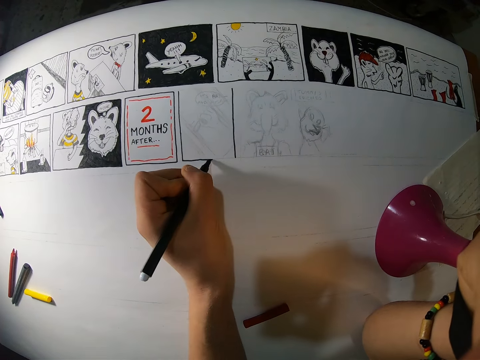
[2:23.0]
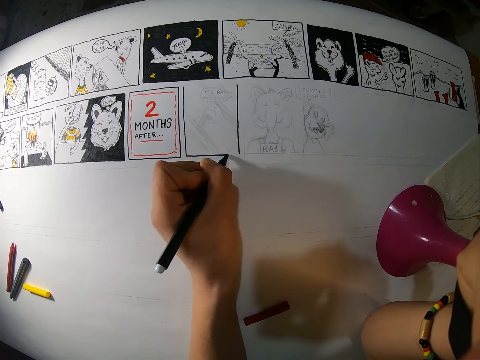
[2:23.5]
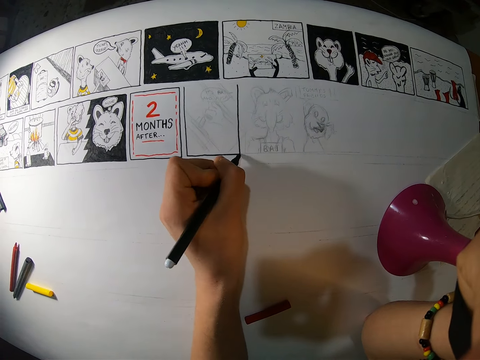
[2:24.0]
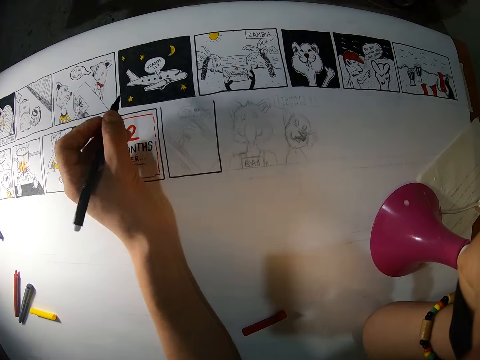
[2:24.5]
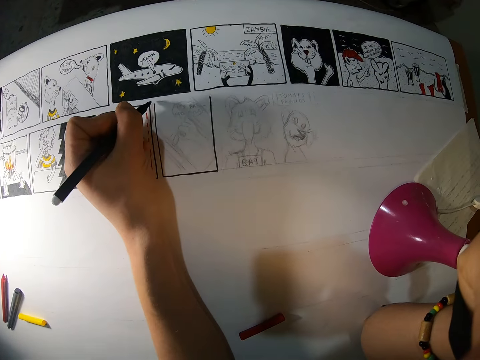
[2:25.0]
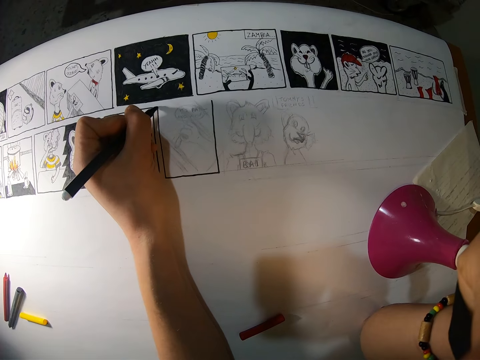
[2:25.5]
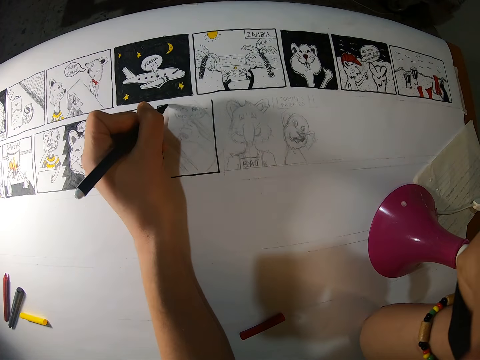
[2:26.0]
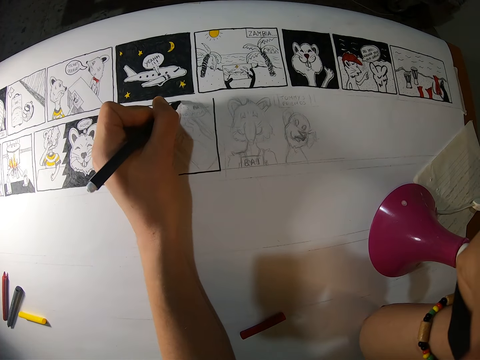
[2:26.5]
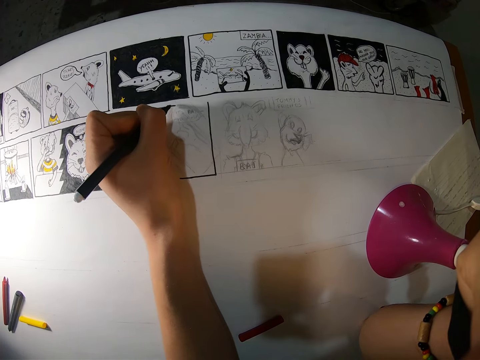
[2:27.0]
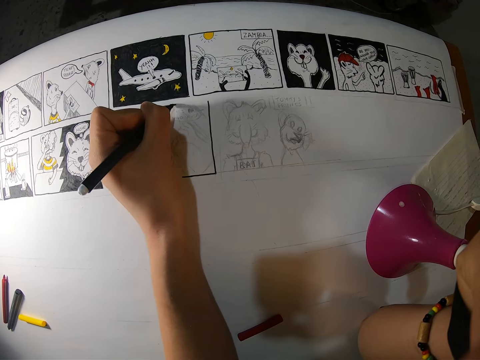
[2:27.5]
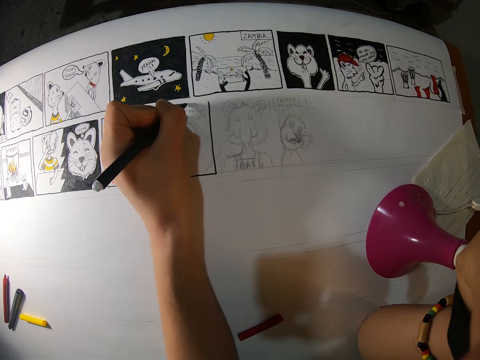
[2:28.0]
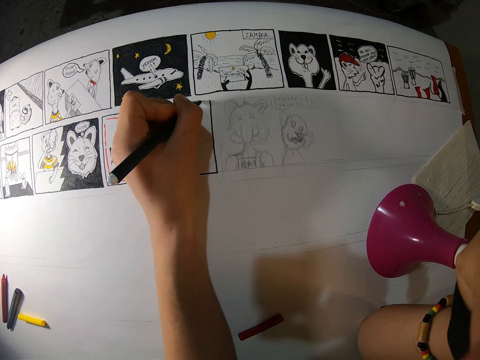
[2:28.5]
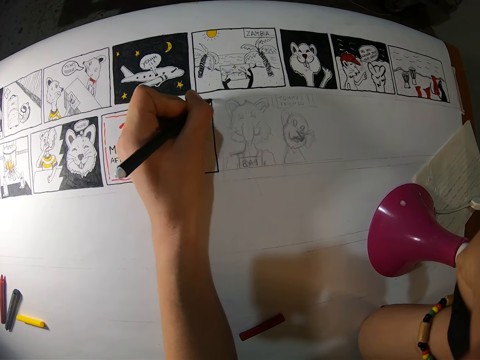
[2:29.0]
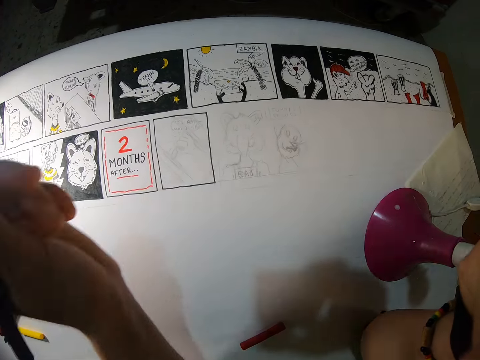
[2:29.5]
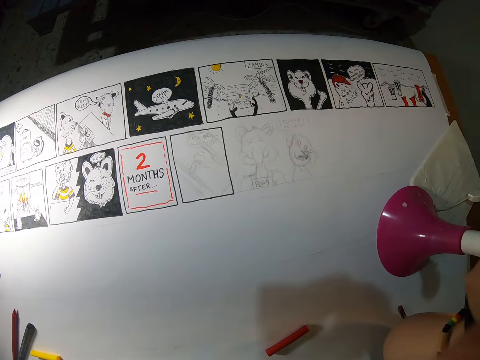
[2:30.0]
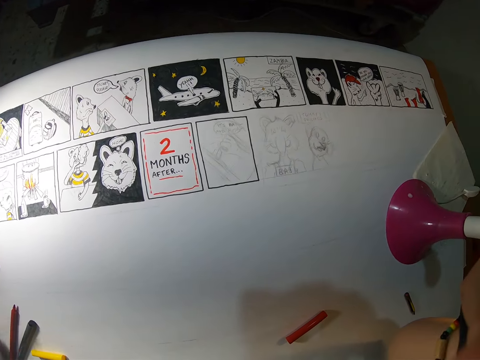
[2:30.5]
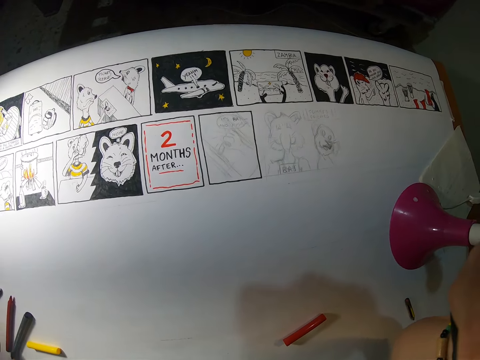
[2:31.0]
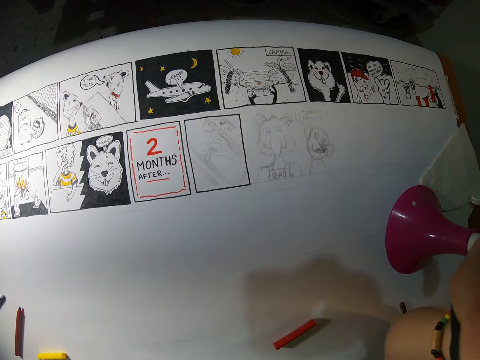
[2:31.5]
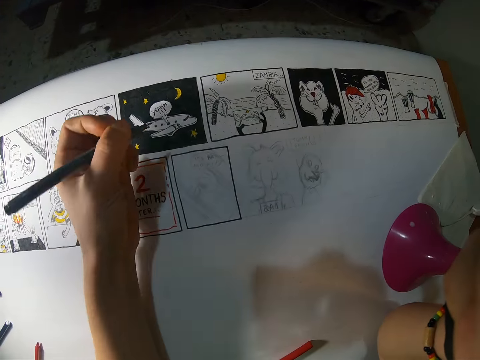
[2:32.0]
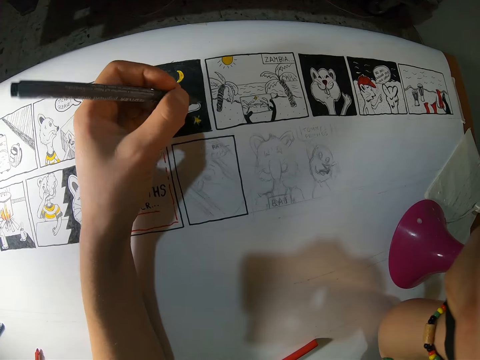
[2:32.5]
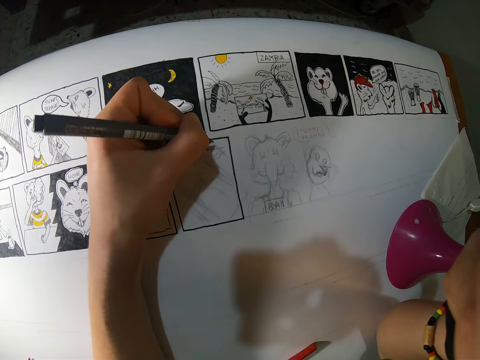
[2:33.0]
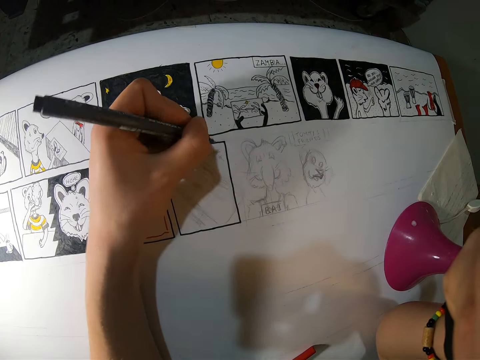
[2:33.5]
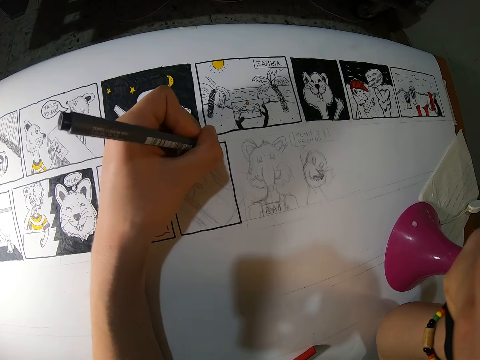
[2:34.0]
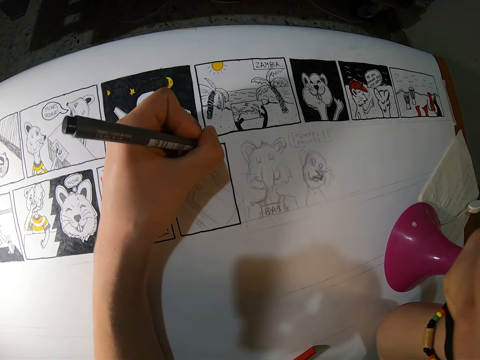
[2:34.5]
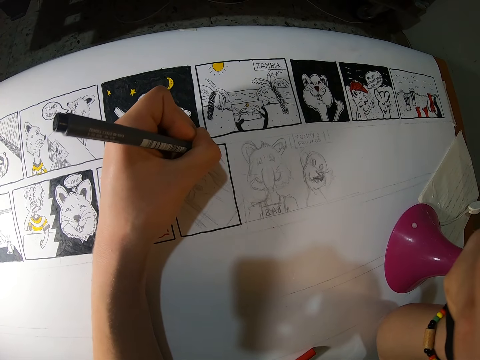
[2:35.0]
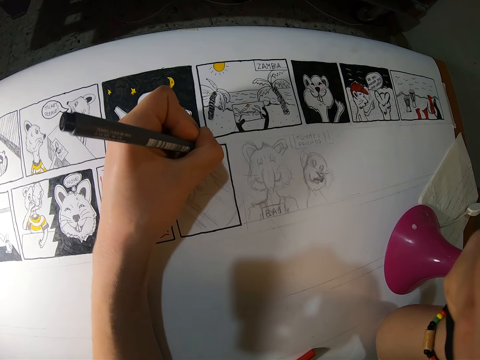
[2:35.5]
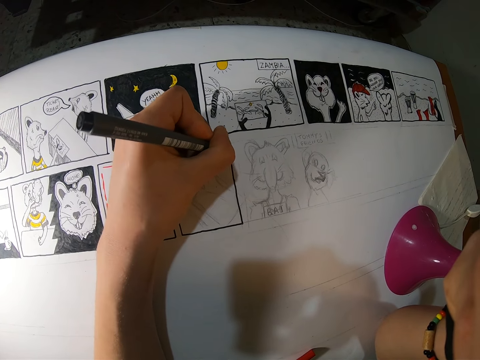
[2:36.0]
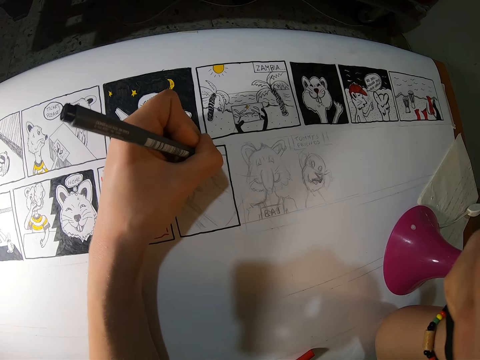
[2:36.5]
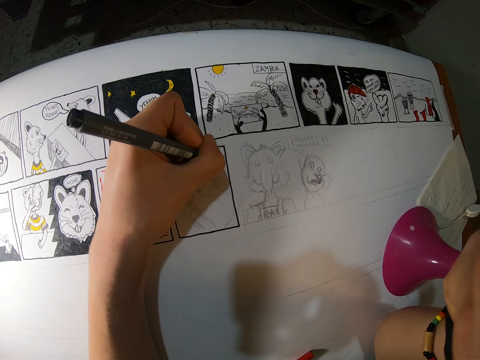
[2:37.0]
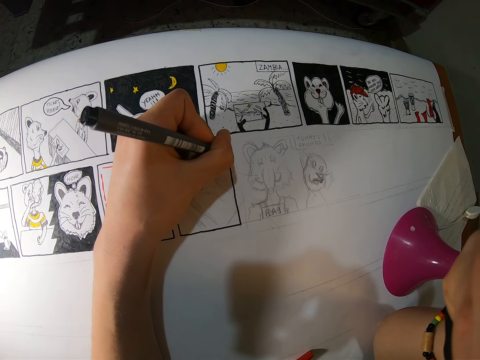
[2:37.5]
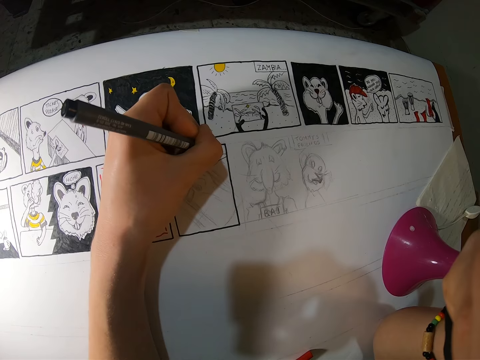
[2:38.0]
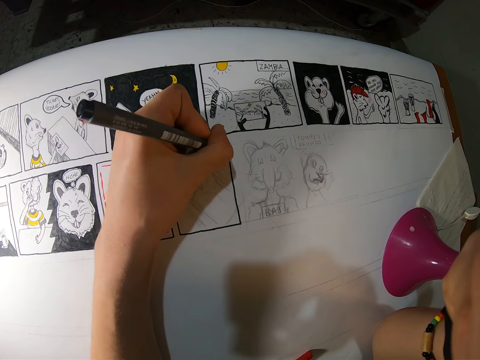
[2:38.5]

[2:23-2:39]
The camera wearer draws on the board. They move a hand. They draw on the board. They move the hand. They draw on the board. They lift the hand. They pick up a black paint pen from the canvas with their left hand. They lower a hand. They adjust the pen. They draw on the canvas with the black paint pen in their left hand. They draw on the board.

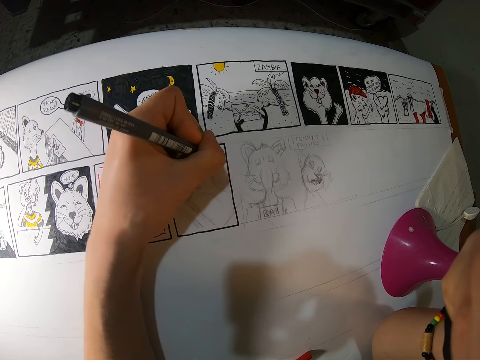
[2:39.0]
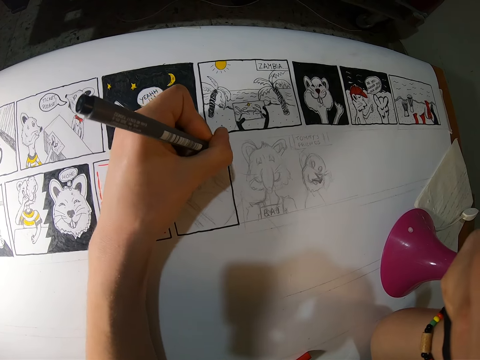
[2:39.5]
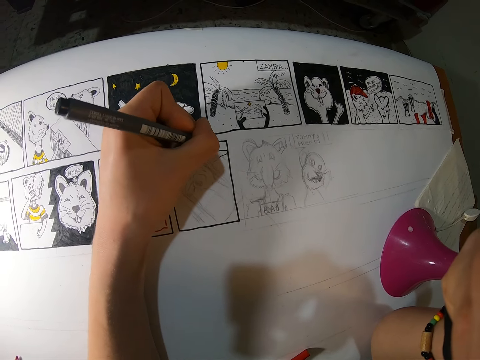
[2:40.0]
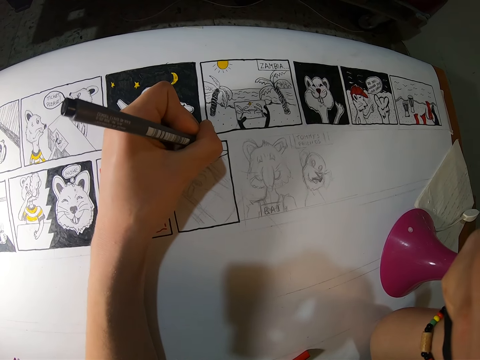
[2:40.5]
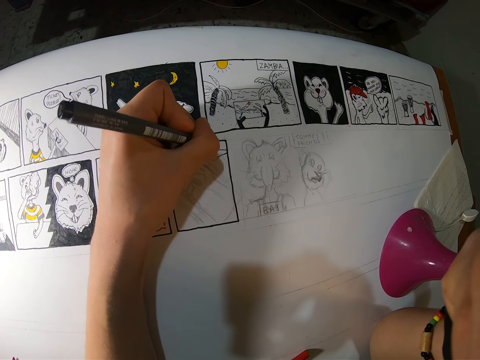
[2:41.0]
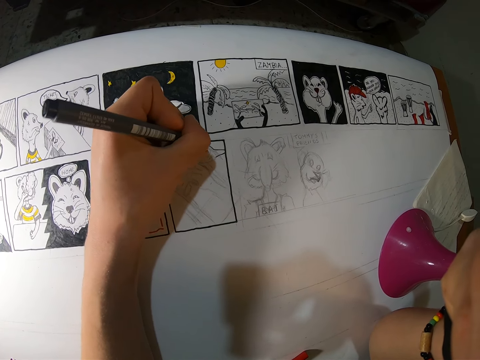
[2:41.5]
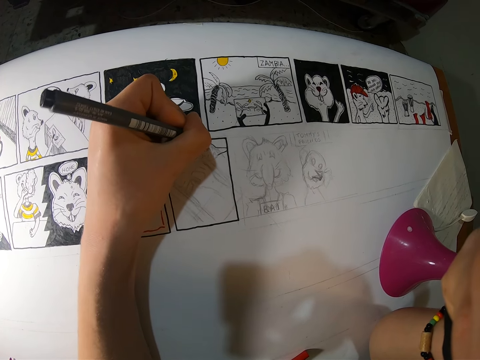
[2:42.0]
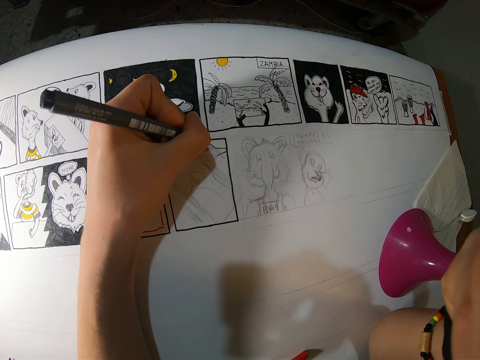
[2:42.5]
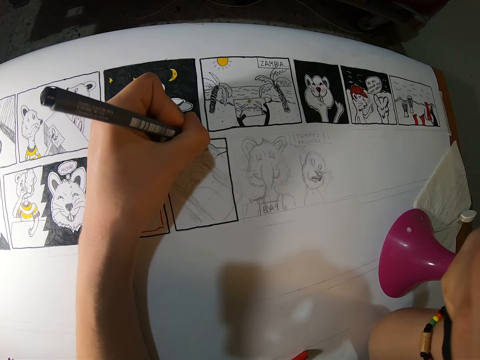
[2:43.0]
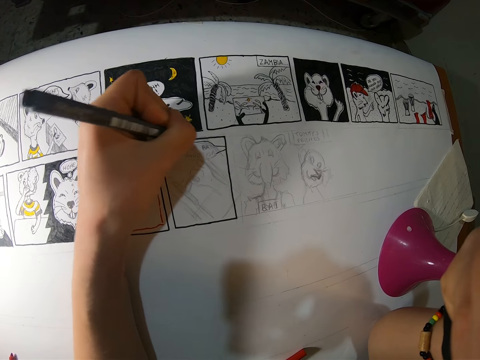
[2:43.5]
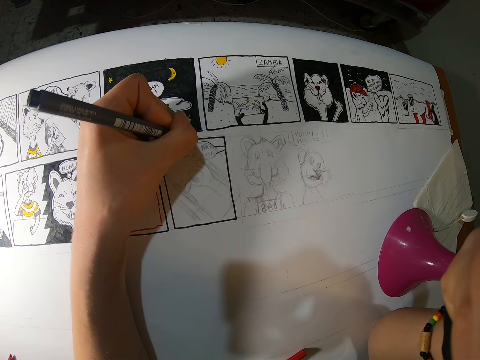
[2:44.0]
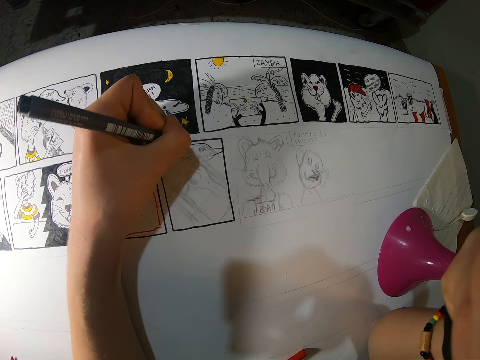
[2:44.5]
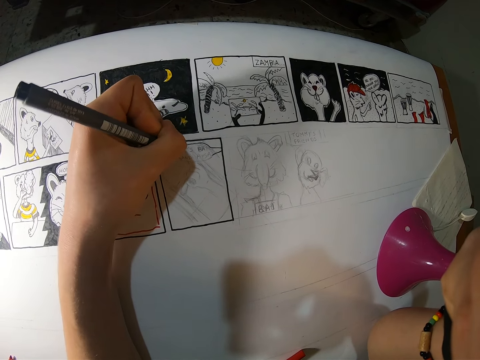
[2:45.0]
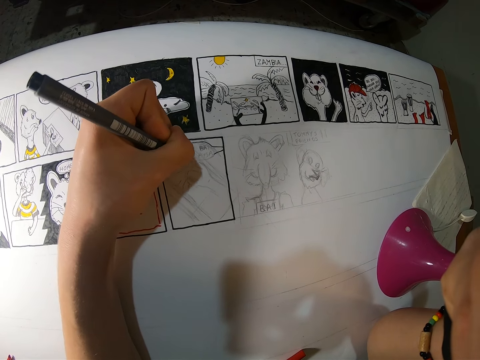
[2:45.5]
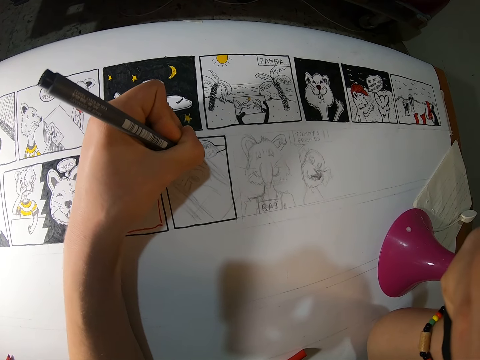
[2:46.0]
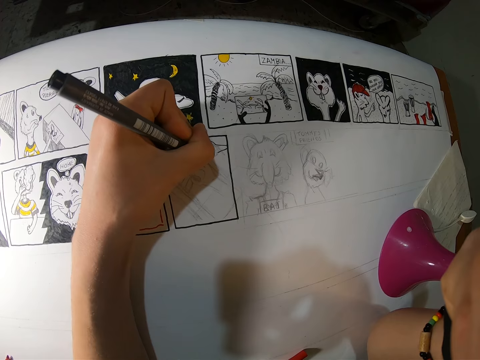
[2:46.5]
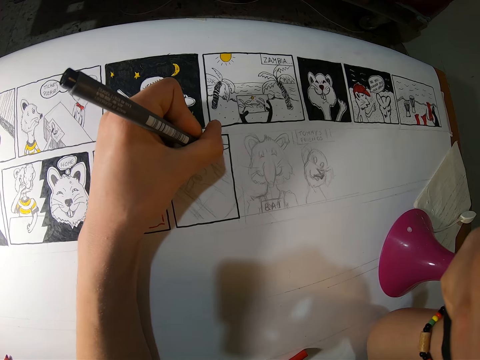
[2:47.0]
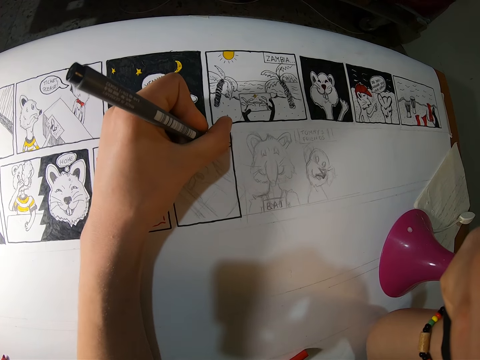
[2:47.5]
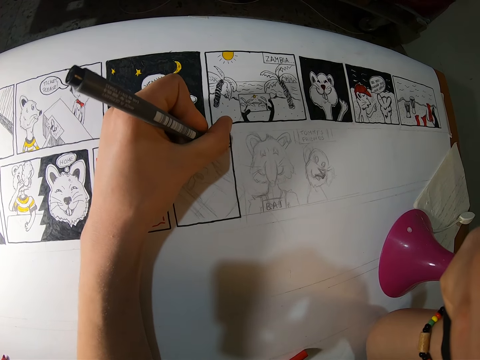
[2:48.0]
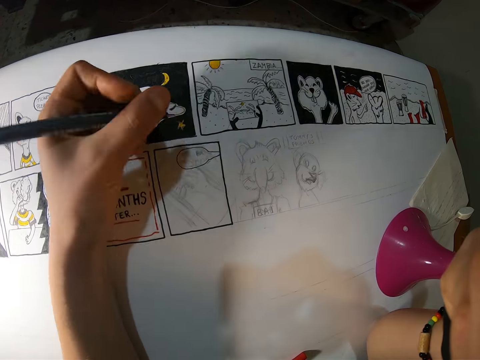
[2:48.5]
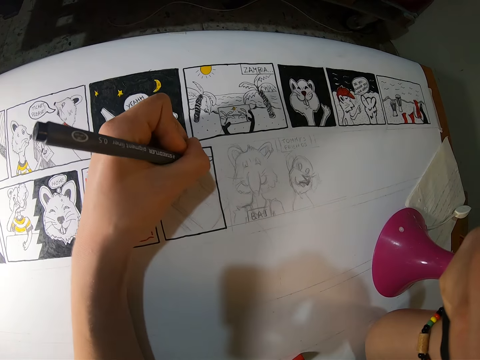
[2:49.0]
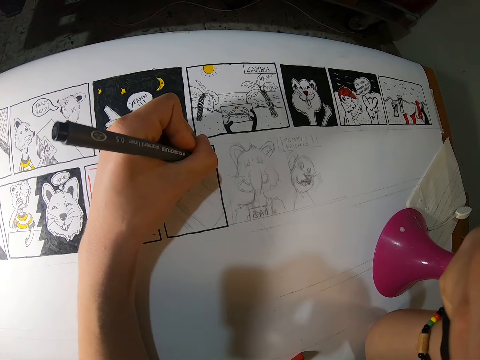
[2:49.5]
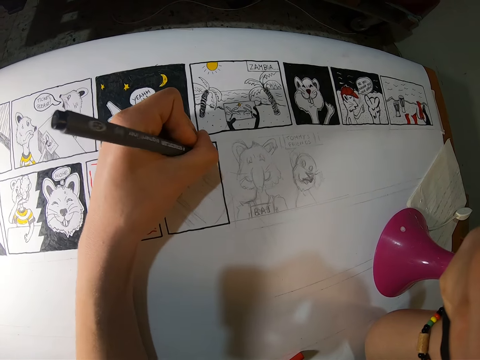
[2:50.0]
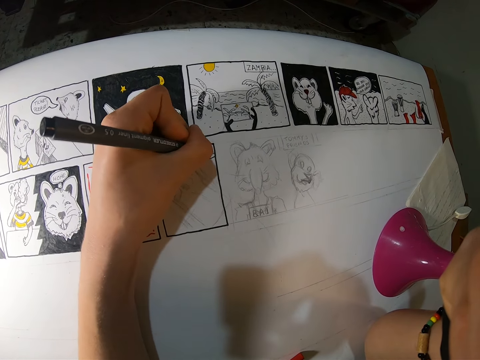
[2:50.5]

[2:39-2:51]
The camera wearer draws on the board. They move the pen away. They draw on the board. They draw on the board repeatedly. They move the hand. They draw on the board.
